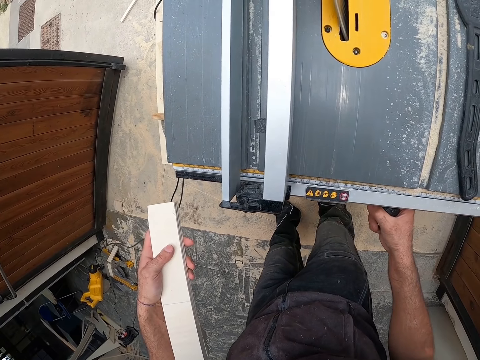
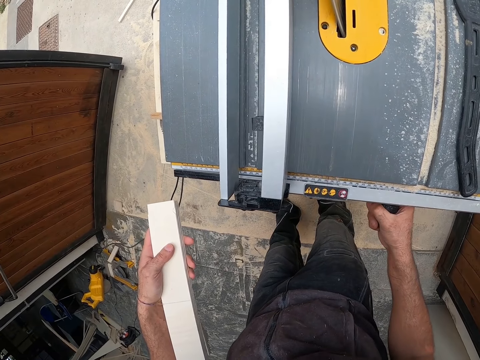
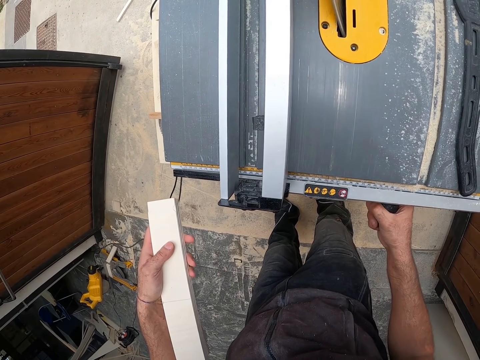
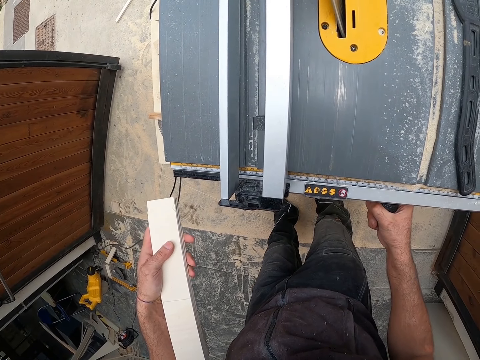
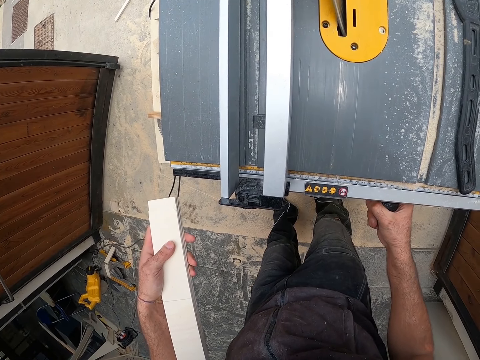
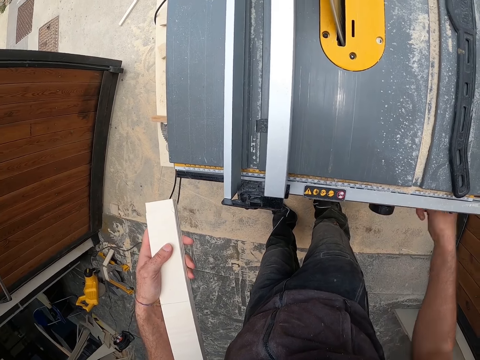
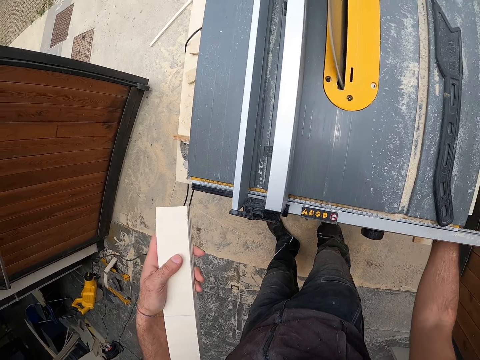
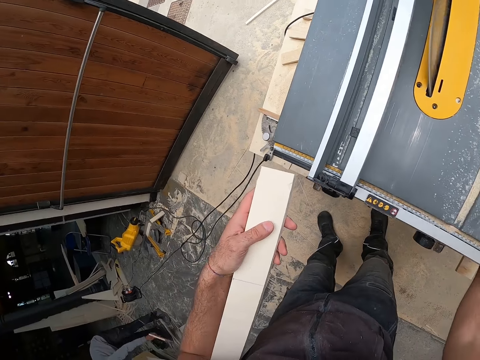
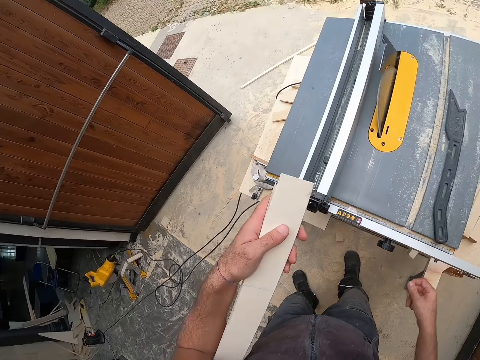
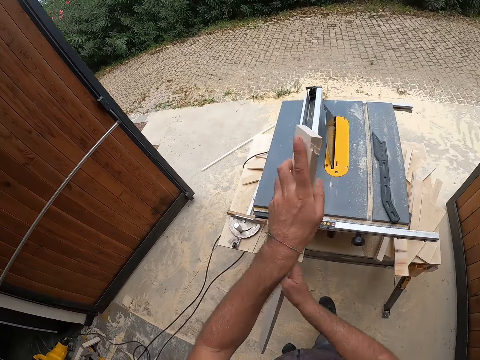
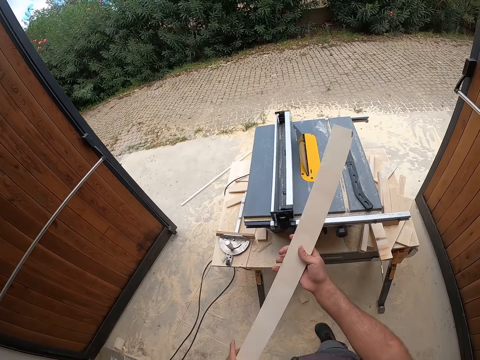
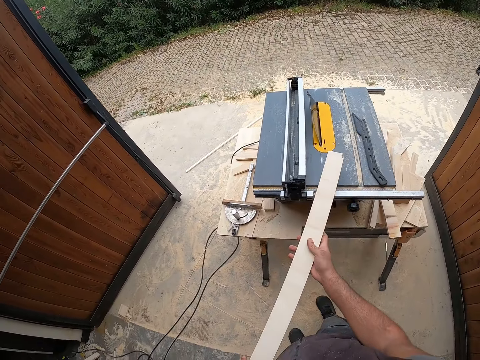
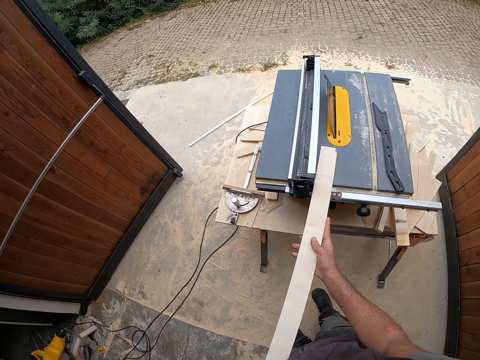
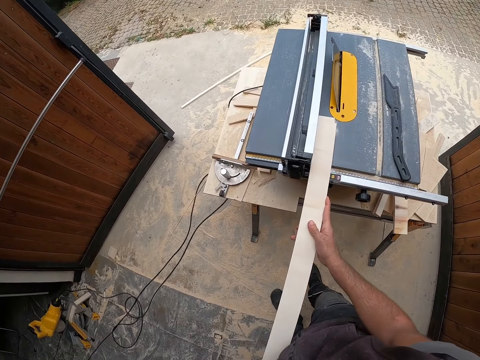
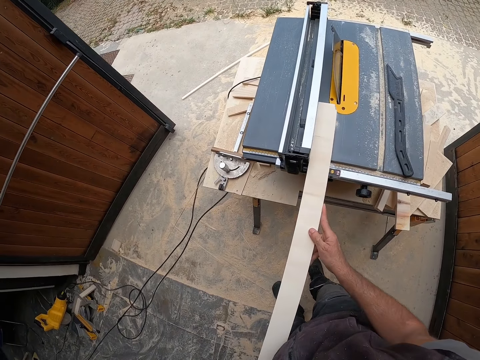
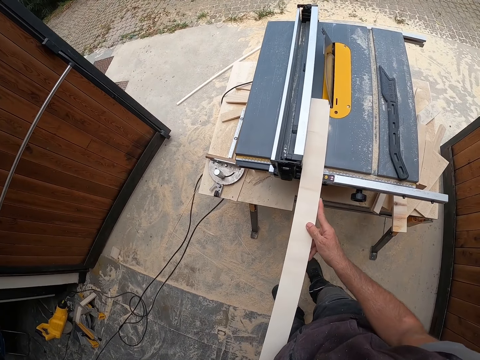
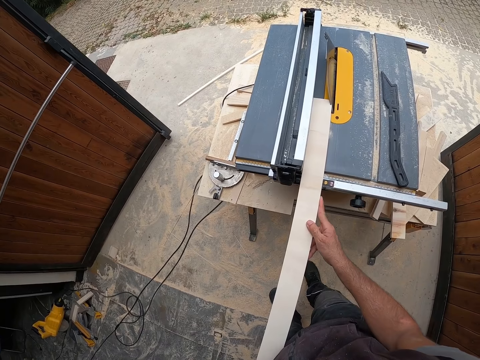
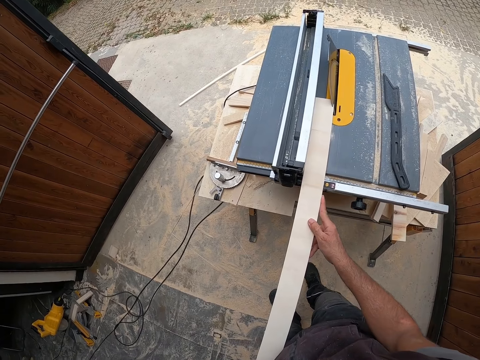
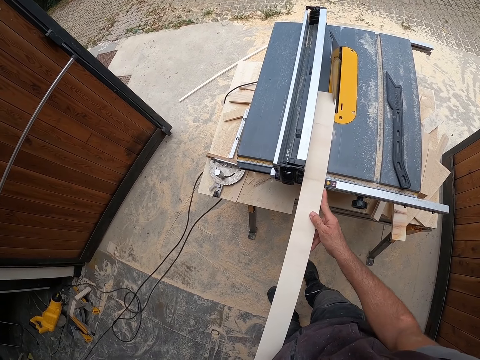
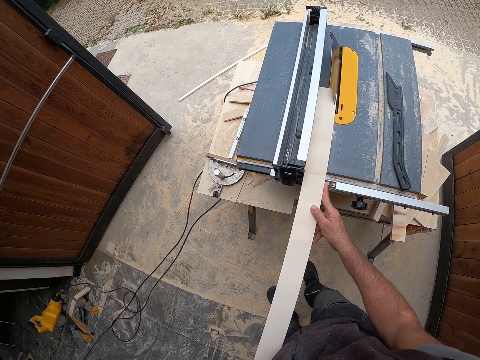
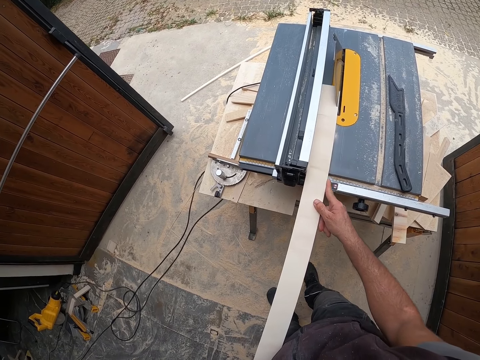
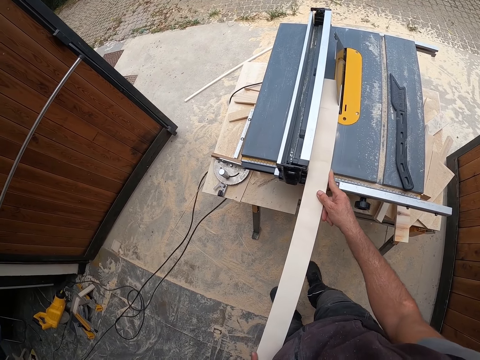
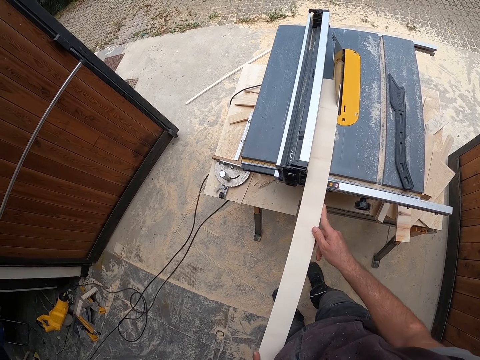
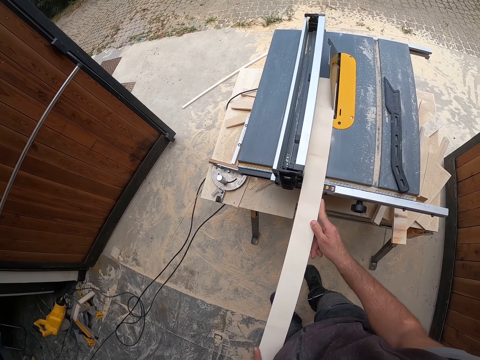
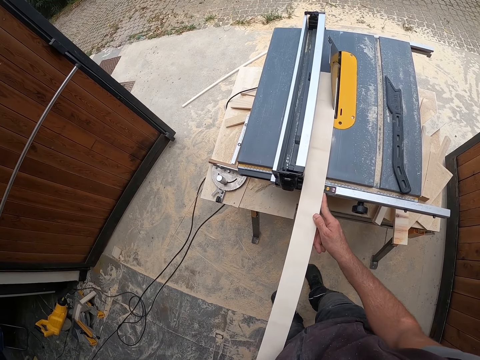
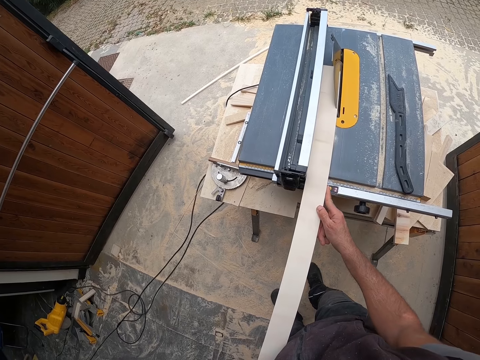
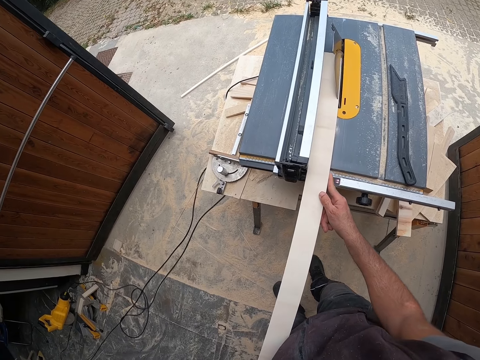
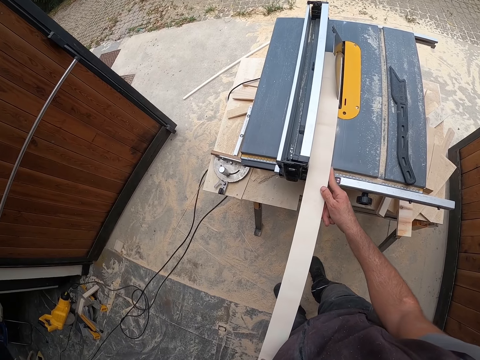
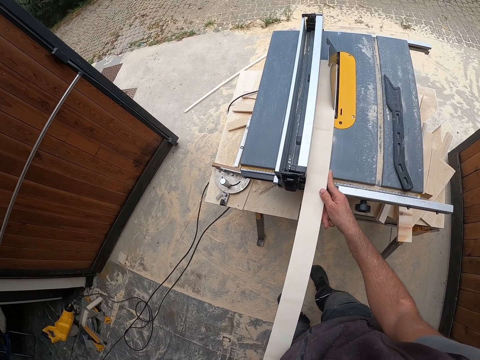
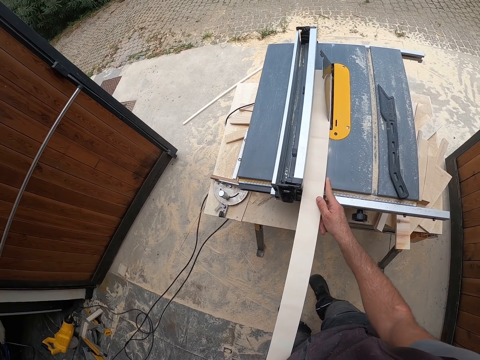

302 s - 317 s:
The camera wearer holds a piece of wood with both hands. He passes the wooden plank from his left hand to his right hand. He places the wooden plank on the table with both hands. He cuts the wooden plank in both hands with the table saw.

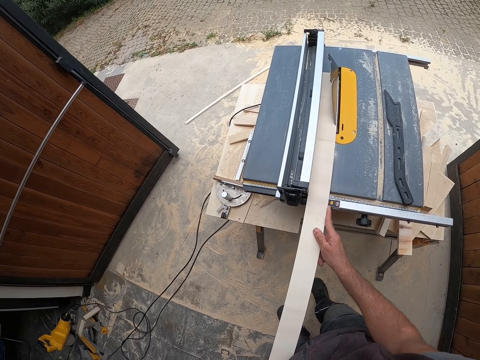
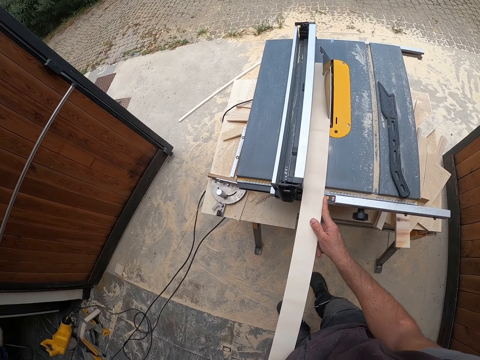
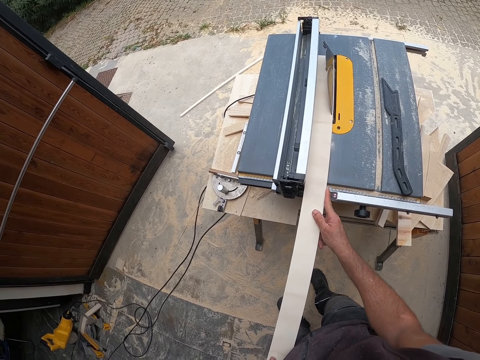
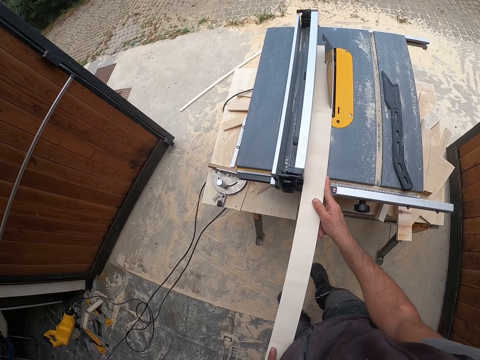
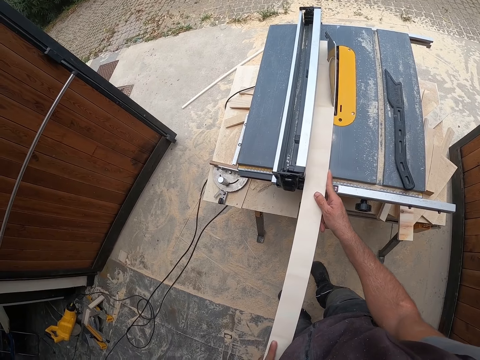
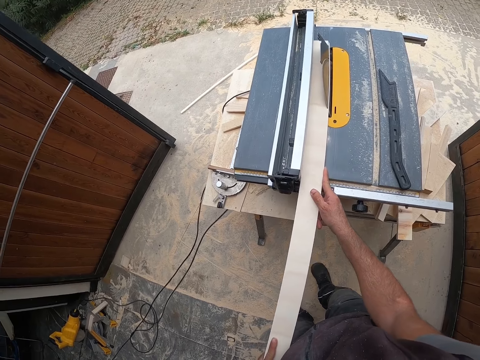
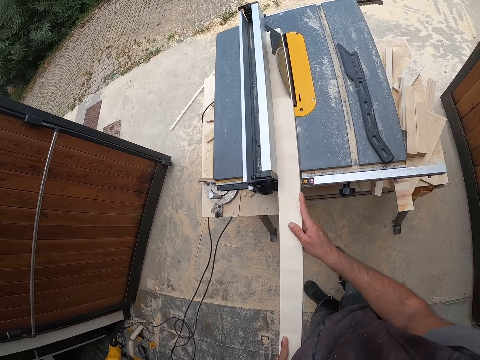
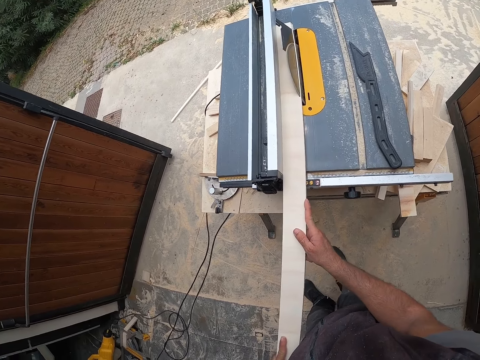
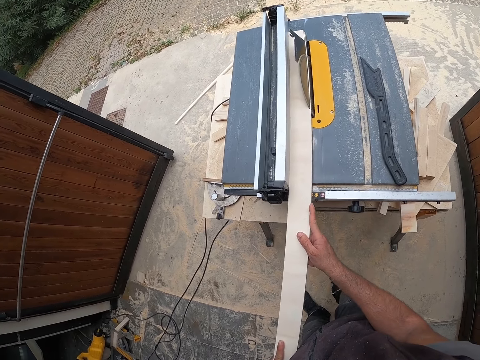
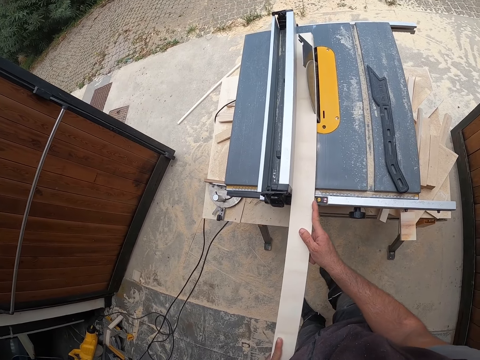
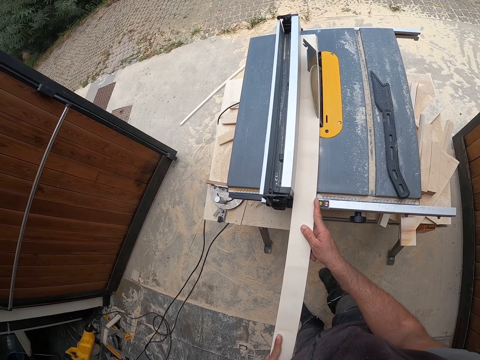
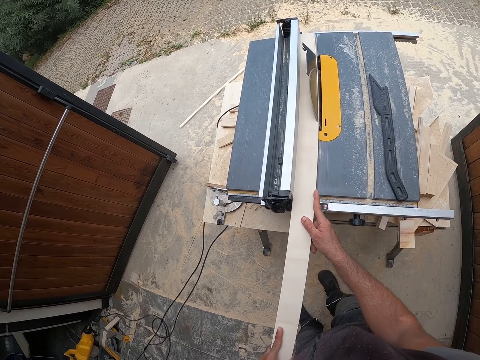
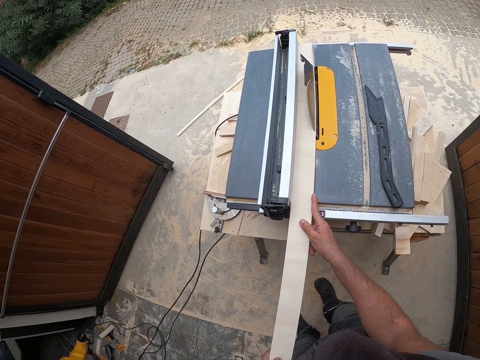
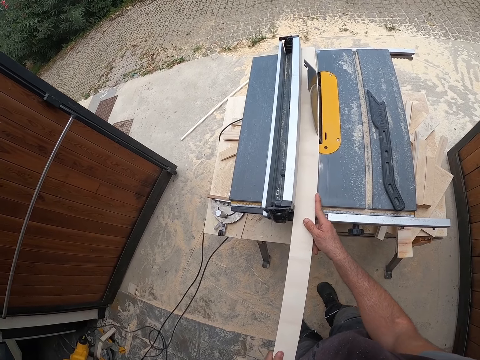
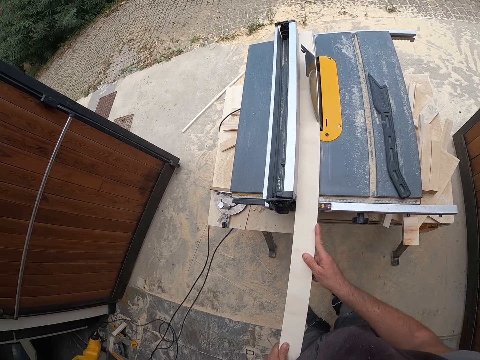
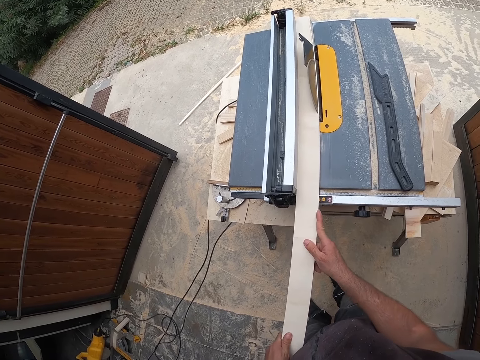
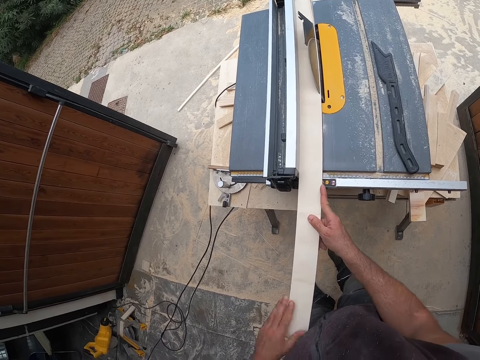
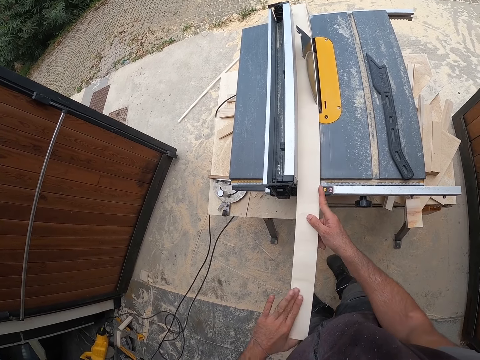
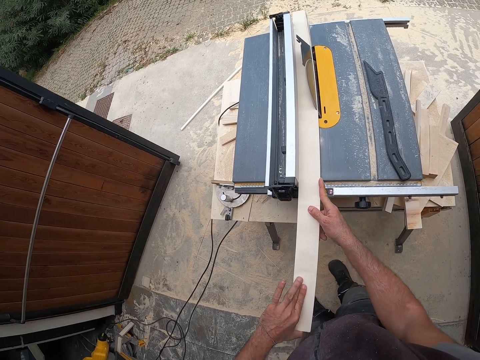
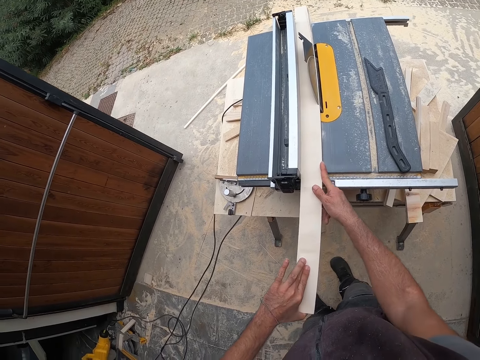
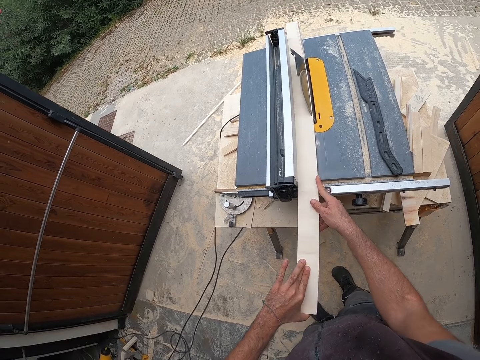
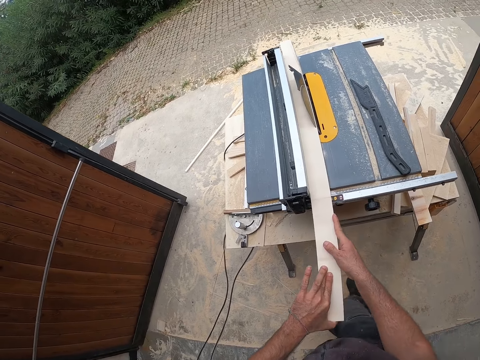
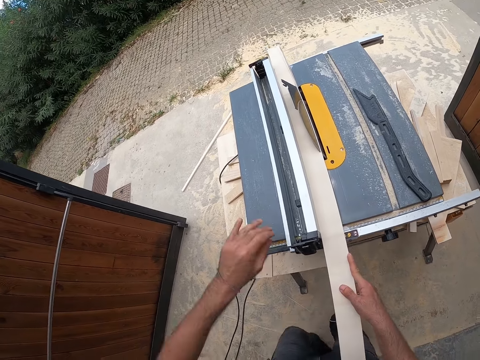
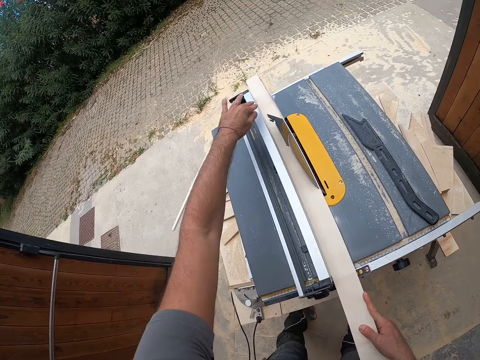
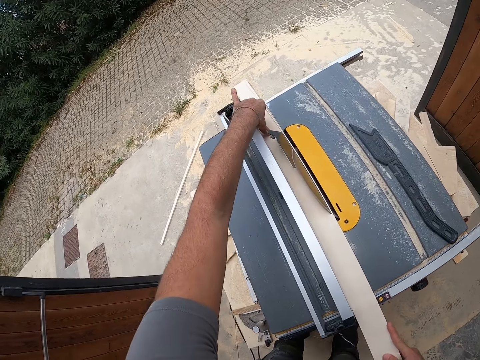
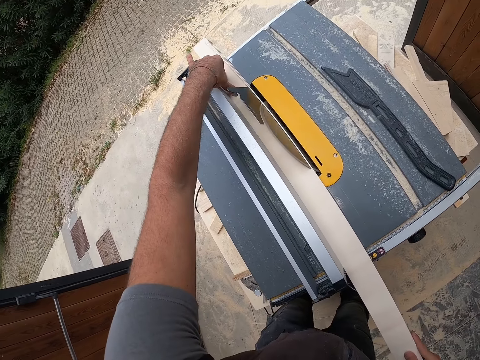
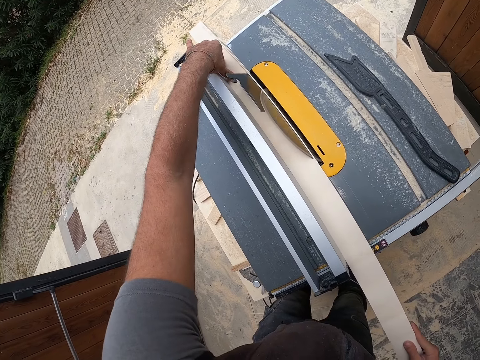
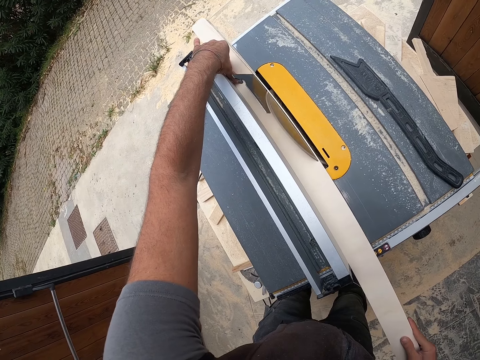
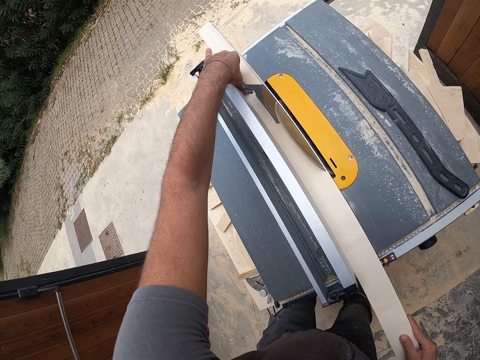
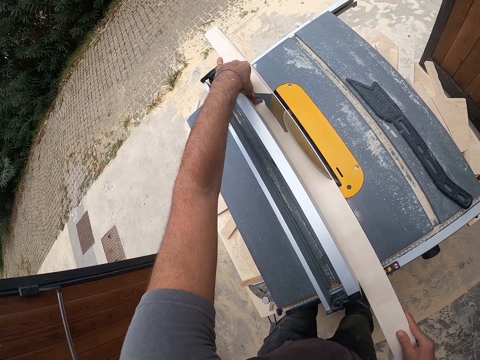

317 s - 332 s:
The camera wearer holds the wooden planks at both ends with both hands. They cut a piece of wood on a machine.
